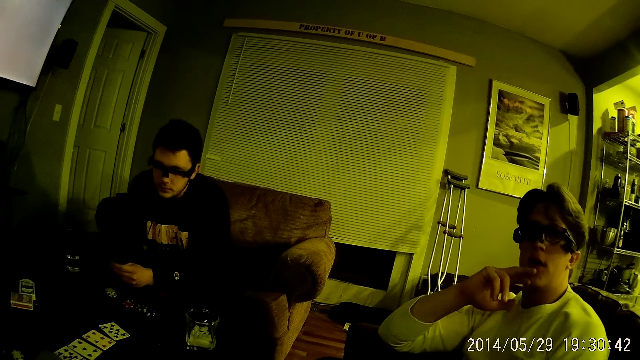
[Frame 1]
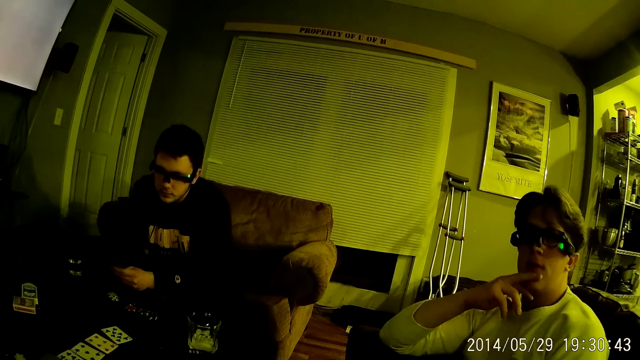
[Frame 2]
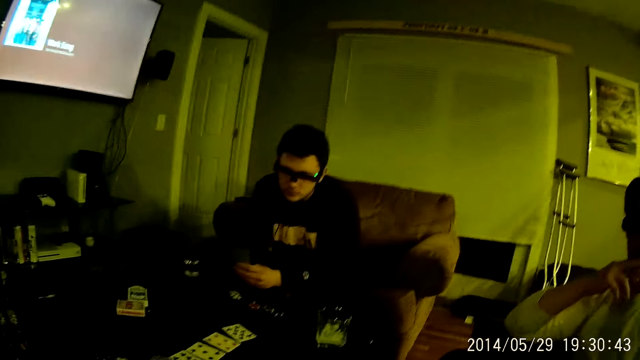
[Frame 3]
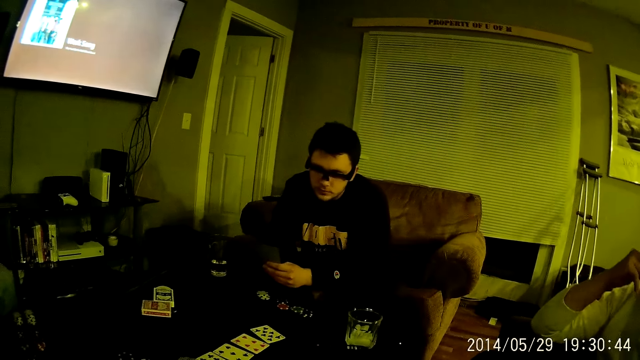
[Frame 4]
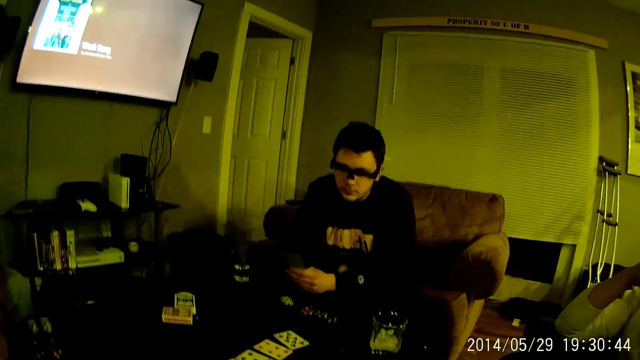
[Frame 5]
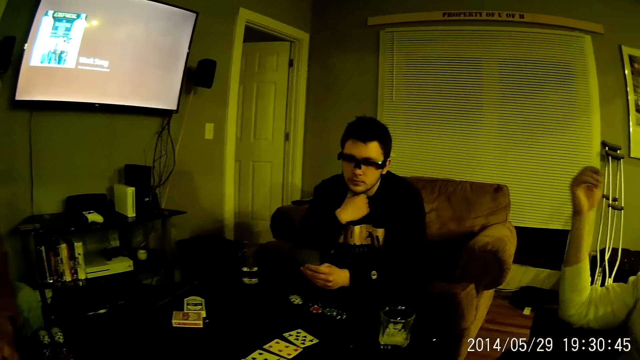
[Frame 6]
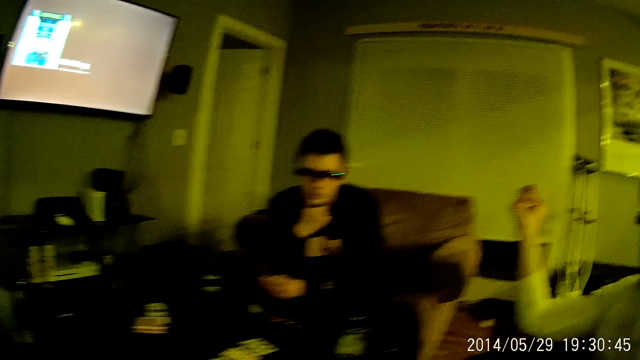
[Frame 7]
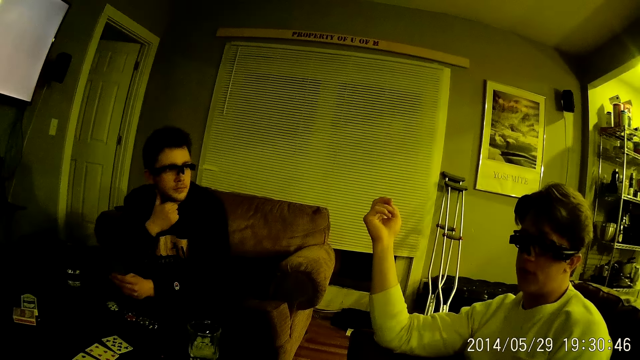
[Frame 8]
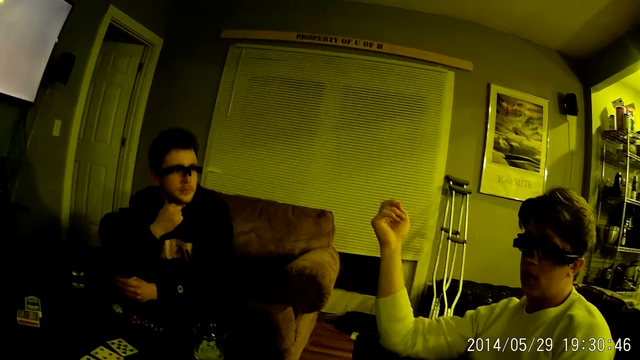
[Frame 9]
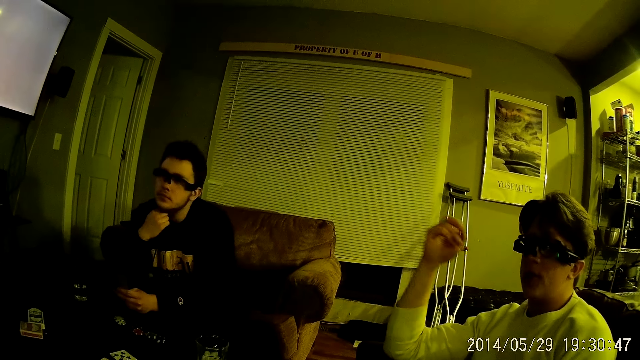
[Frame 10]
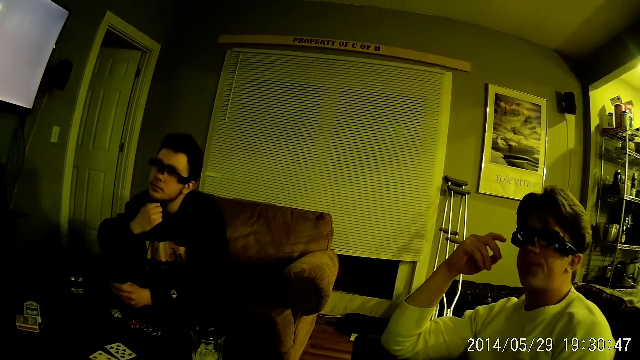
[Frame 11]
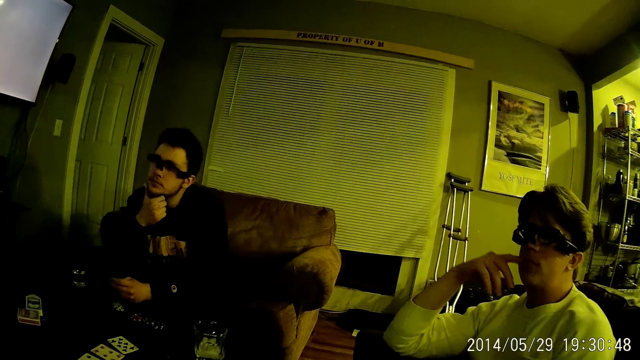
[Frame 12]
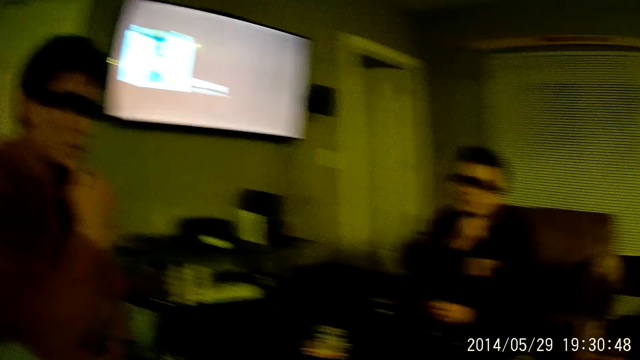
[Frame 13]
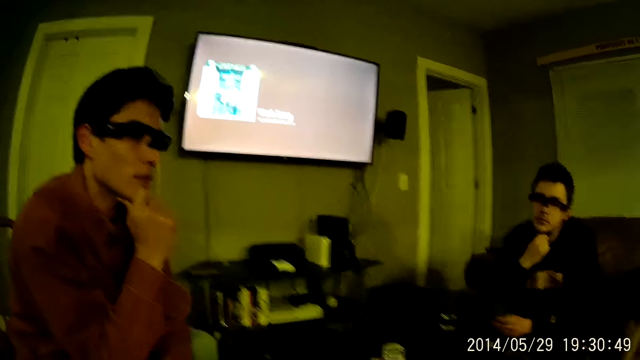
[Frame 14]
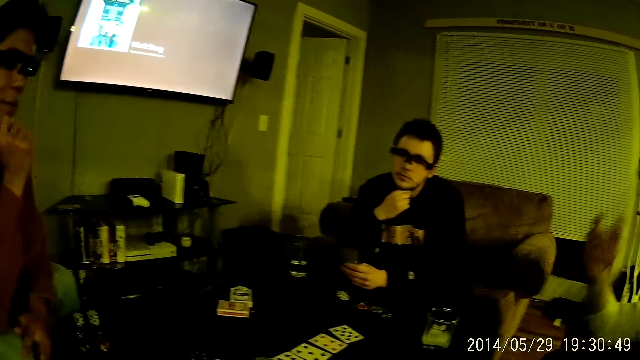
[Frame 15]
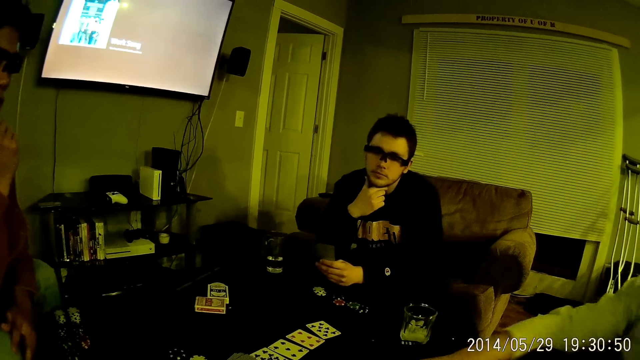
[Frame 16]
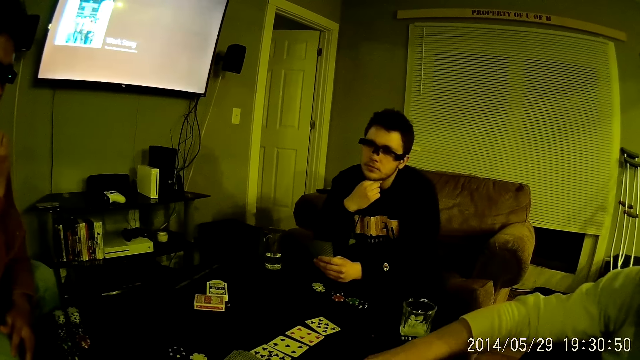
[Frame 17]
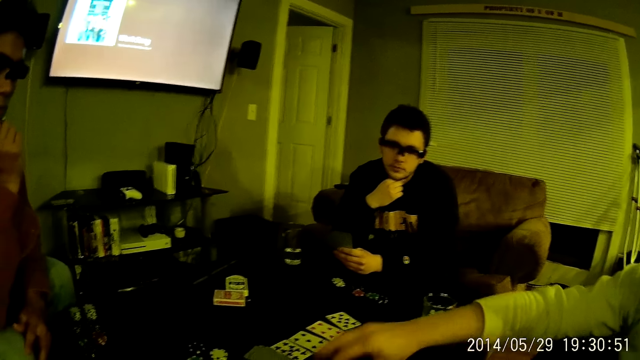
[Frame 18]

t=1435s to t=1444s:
A man touches his face with his right hand. The camera wearer interacts with a person. Another man touches his face with his right hand. The first man touches his face with his right hand.

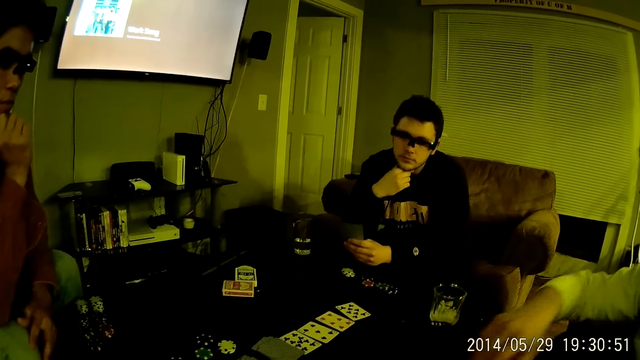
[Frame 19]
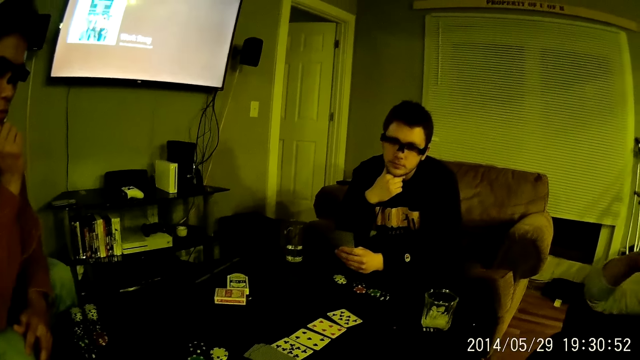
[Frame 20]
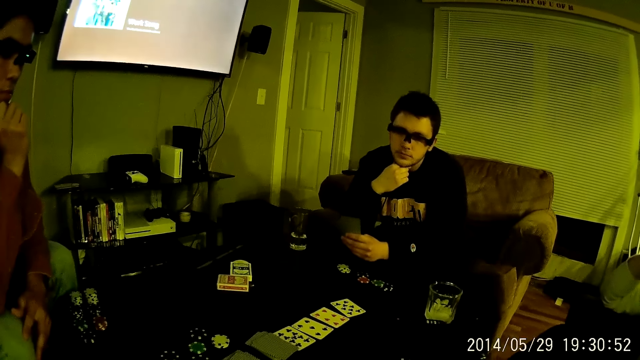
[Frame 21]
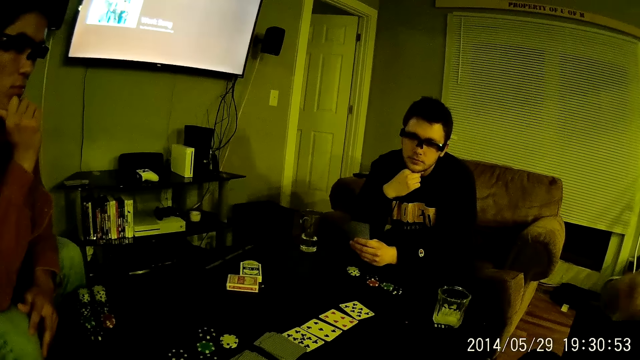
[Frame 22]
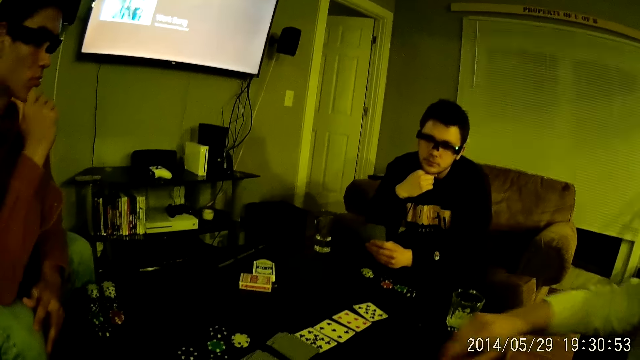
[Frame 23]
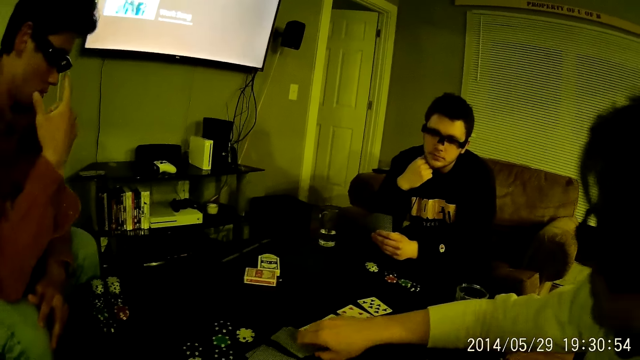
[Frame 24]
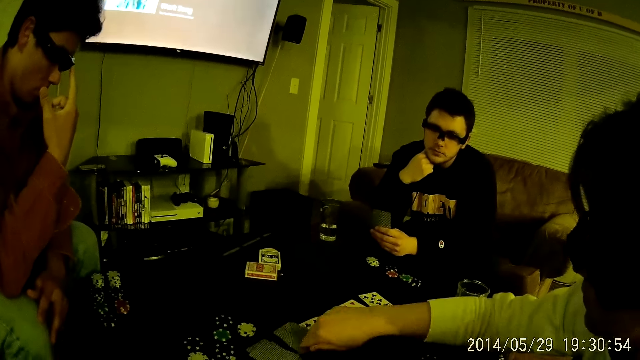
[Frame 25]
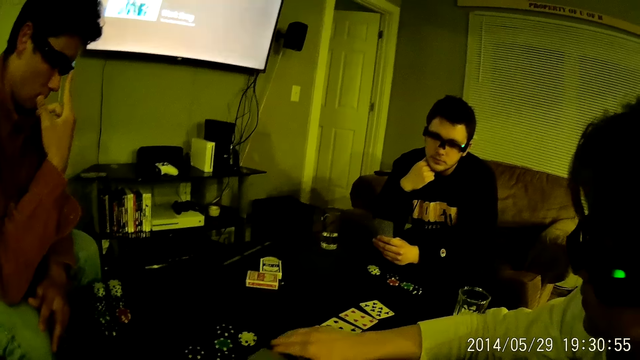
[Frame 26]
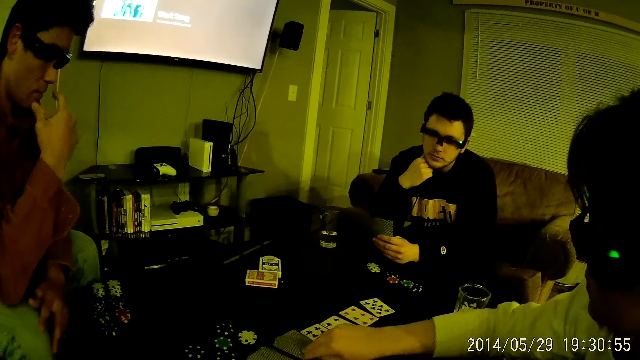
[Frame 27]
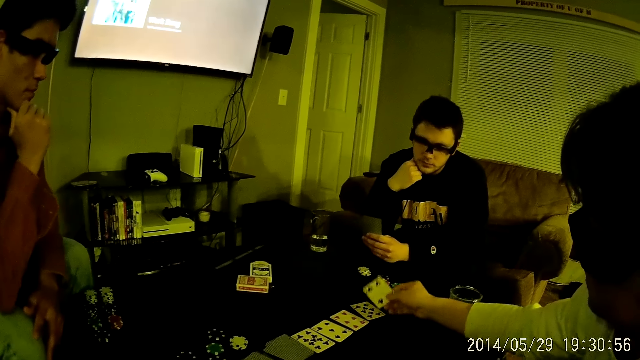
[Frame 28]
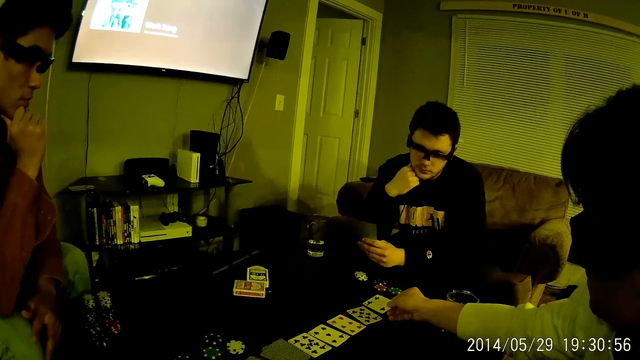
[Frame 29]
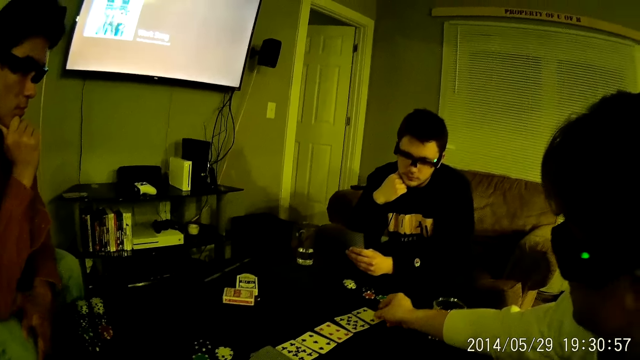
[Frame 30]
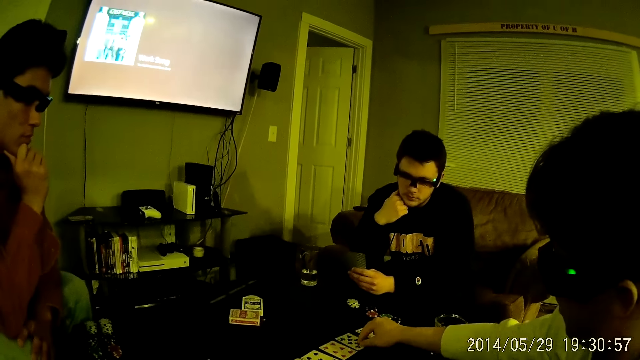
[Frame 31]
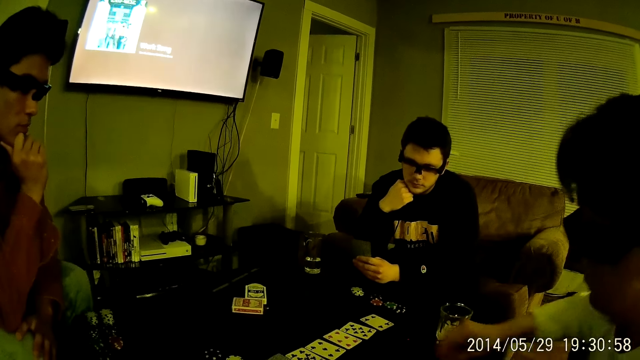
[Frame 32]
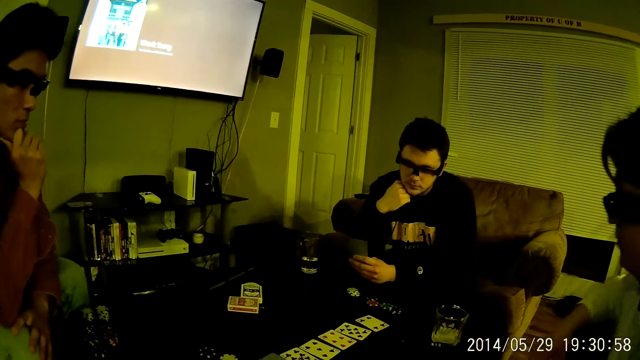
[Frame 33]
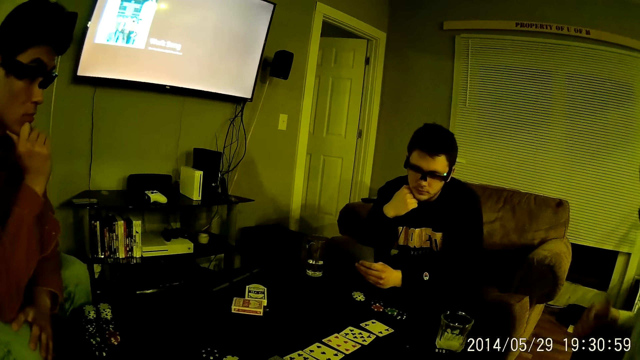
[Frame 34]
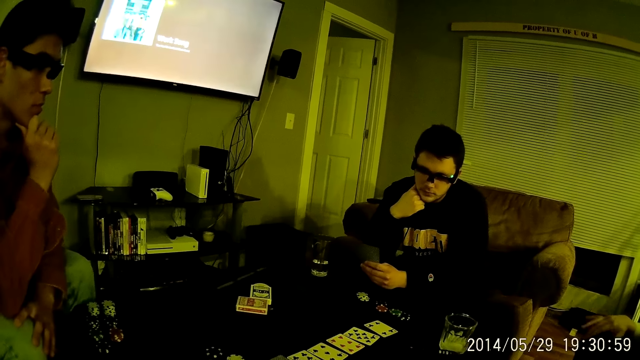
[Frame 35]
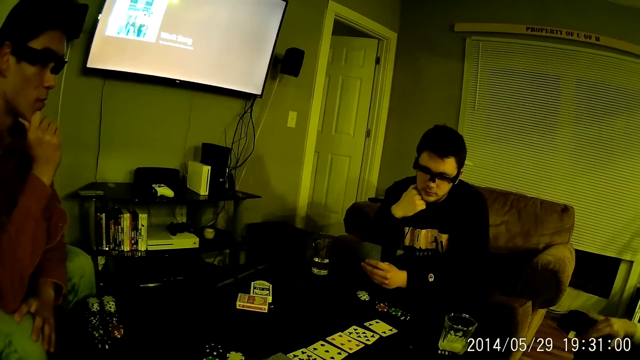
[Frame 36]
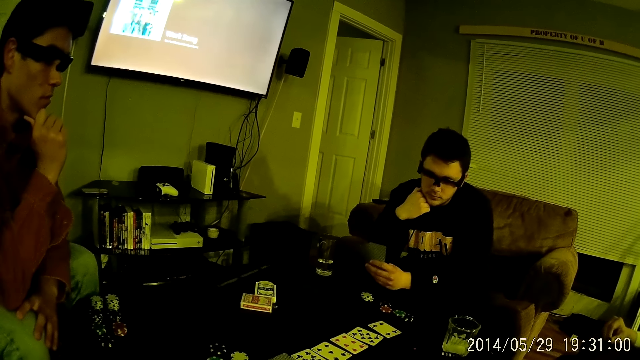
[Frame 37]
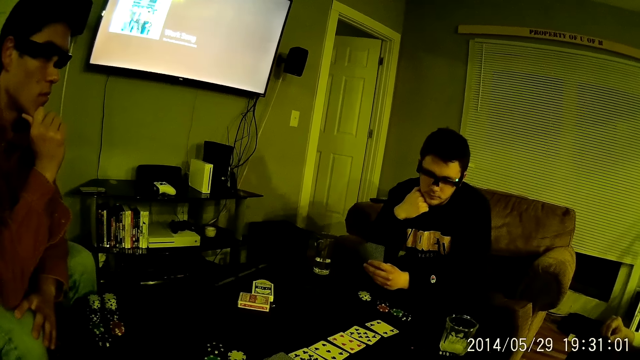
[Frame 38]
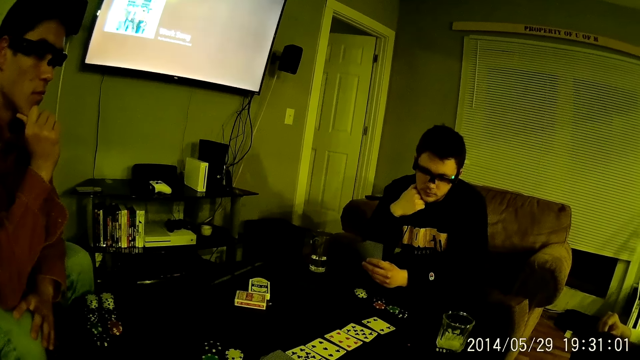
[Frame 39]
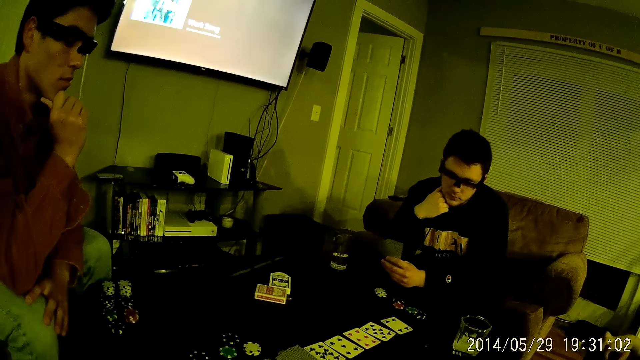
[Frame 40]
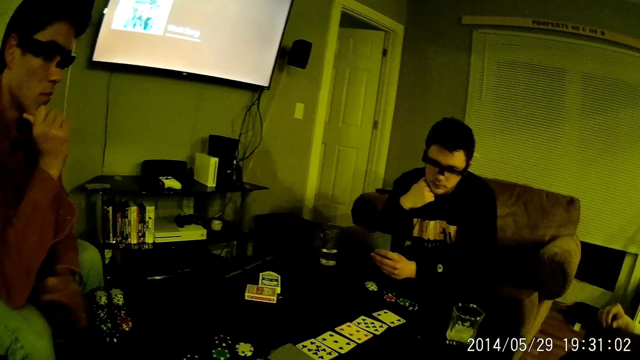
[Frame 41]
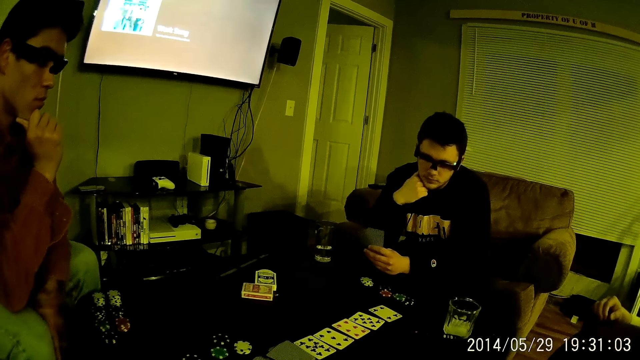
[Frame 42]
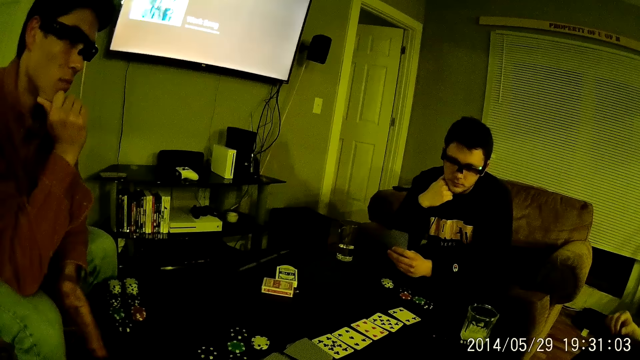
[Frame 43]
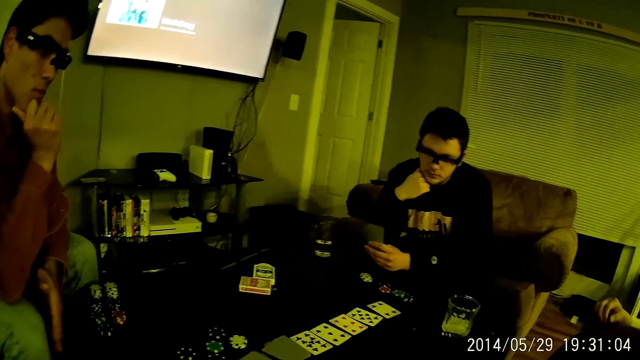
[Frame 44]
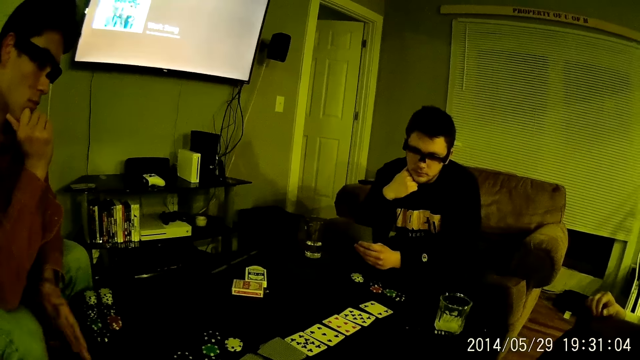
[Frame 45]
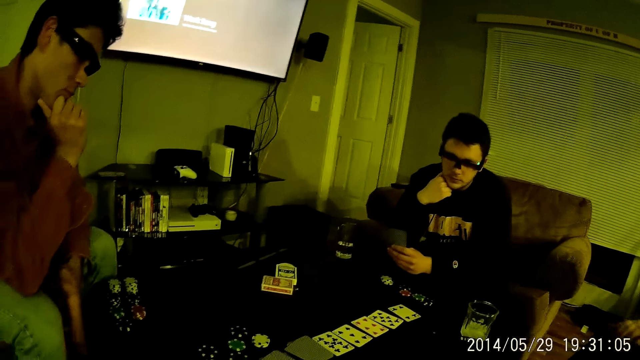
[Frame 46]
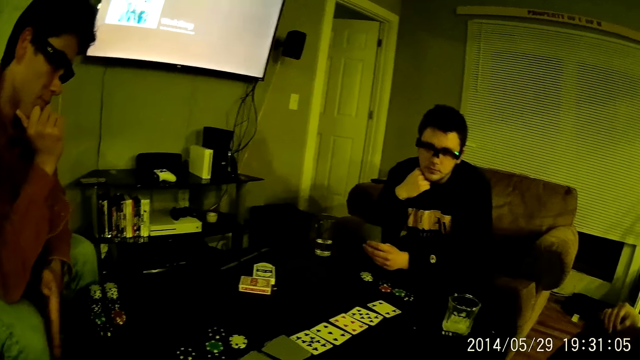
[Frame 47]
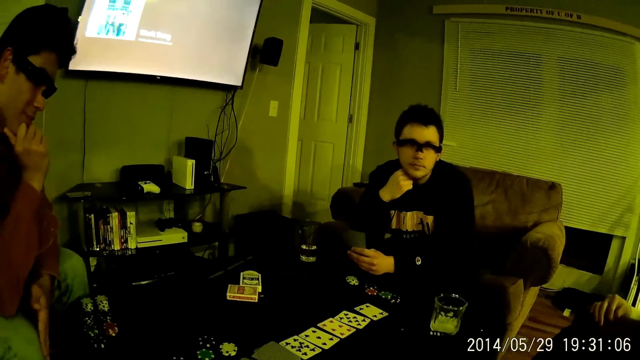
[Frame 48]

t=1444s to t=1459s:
A man picks a playing card face down from the deck of face down playing cards on the table with his right hand. The camera wearer plays cards with a man. The first man drops the playing card in his right hand face down on a face down playing card on the table. He picks a playing card face down from the deck of face down playing cards on the table with his right hand. He drops the playing card in his right hand face up on the table. He shifts the face up playing card on the table with his right hand. He taps a couch with his right hand. The camera wearer looks at the cards. Another man taps his right knee with his right hand.
